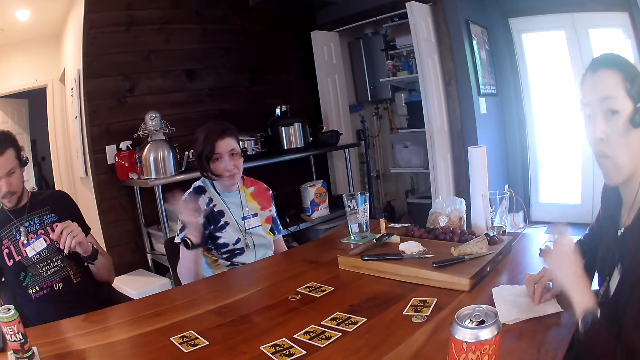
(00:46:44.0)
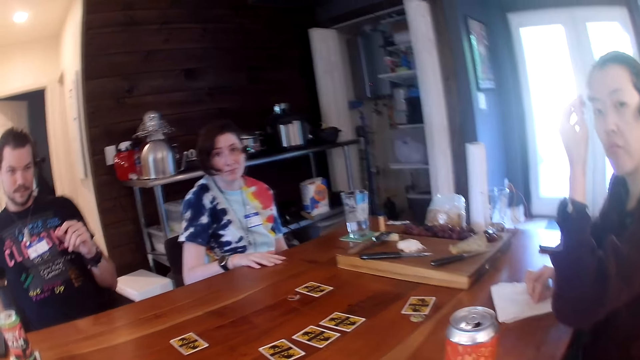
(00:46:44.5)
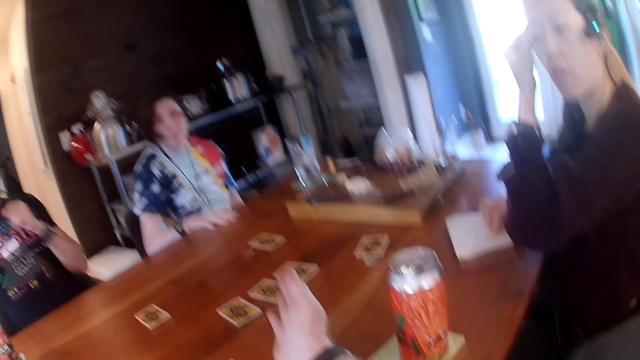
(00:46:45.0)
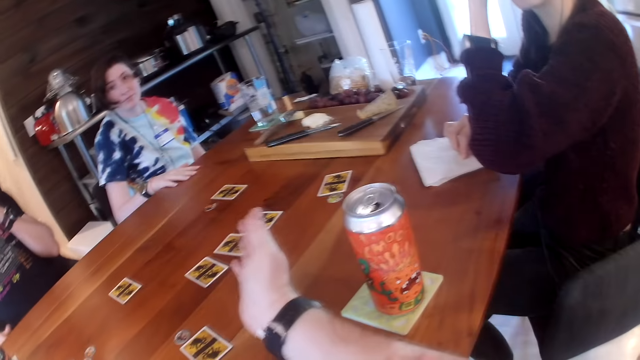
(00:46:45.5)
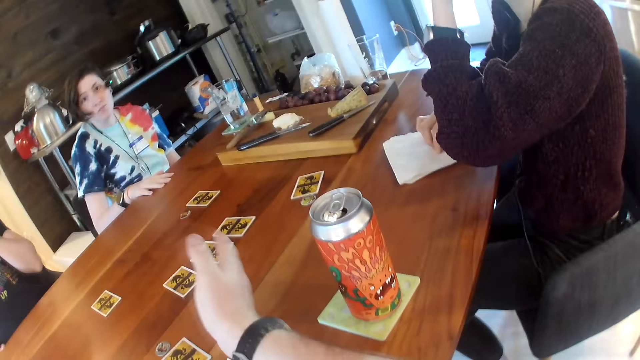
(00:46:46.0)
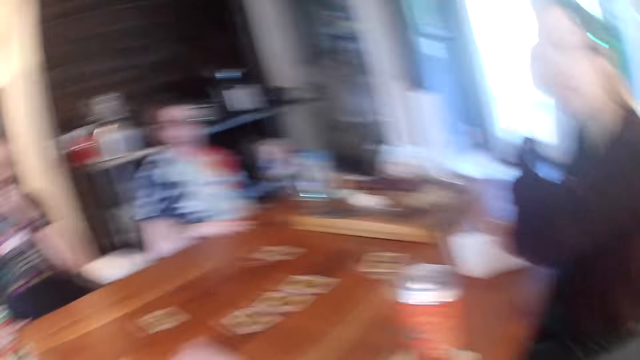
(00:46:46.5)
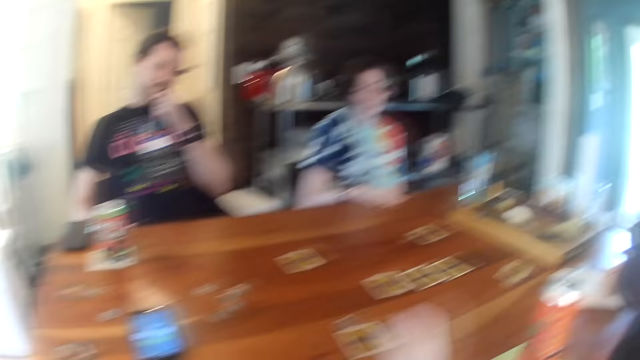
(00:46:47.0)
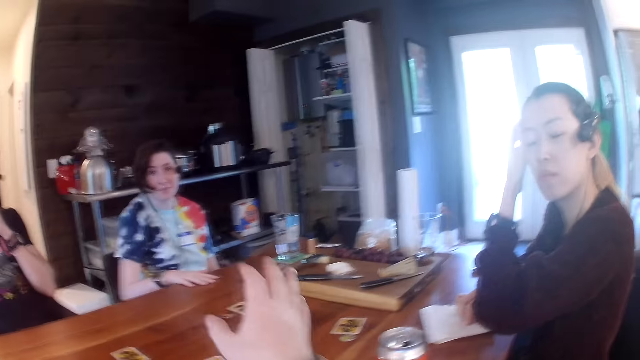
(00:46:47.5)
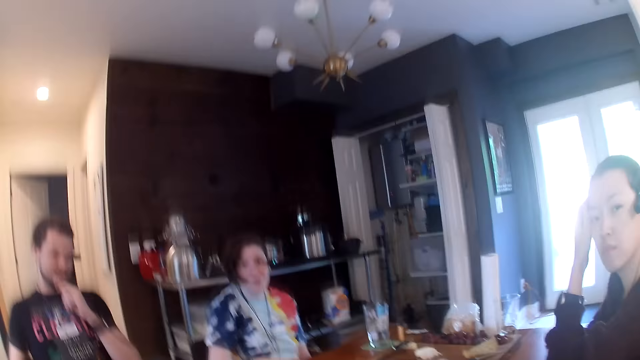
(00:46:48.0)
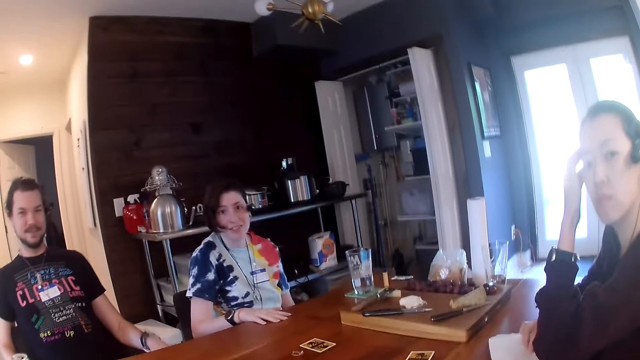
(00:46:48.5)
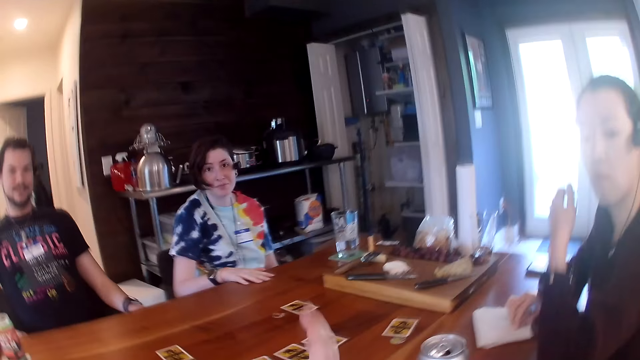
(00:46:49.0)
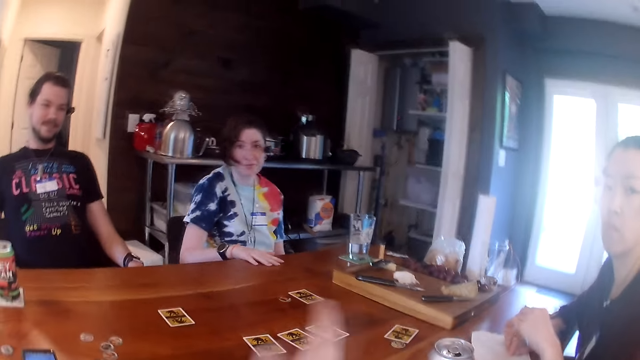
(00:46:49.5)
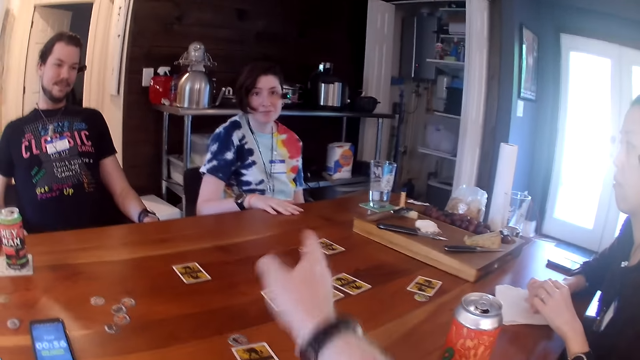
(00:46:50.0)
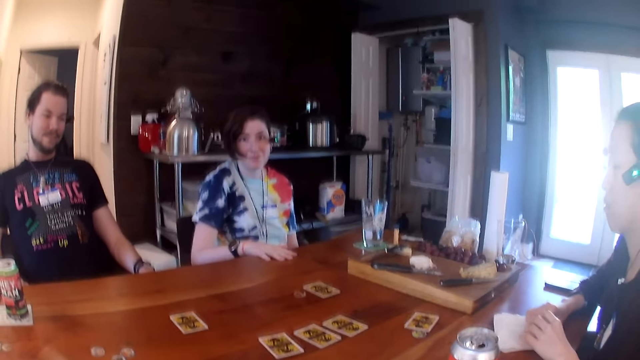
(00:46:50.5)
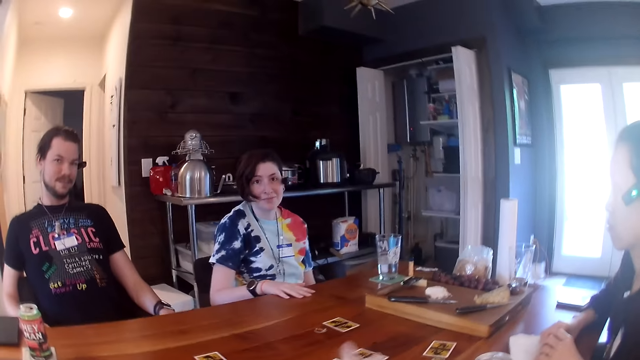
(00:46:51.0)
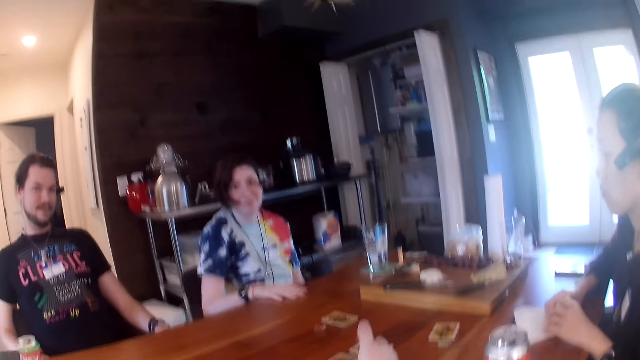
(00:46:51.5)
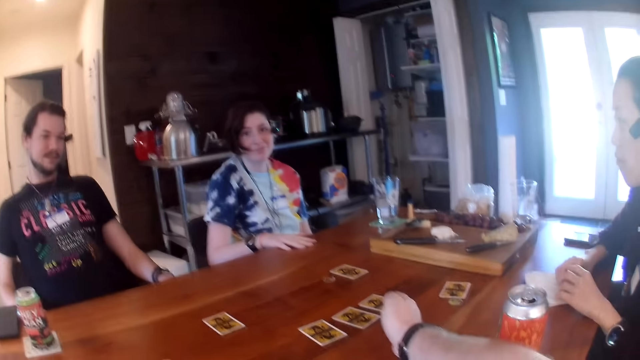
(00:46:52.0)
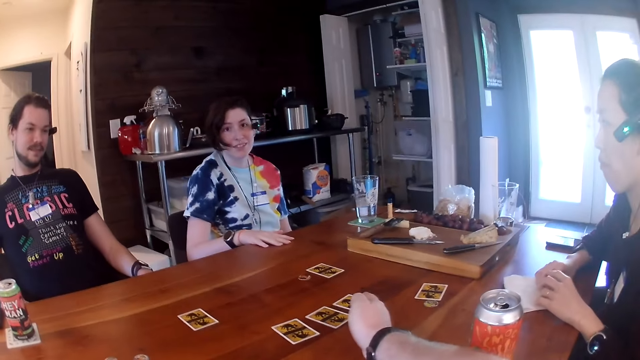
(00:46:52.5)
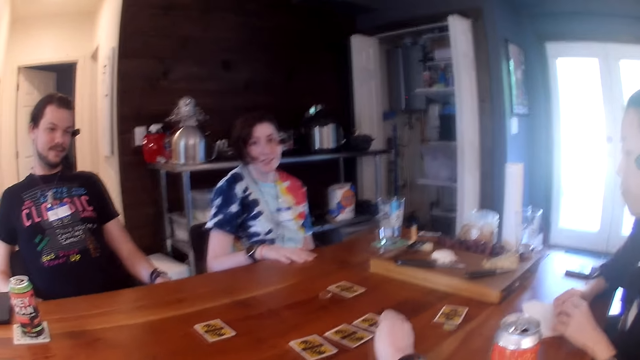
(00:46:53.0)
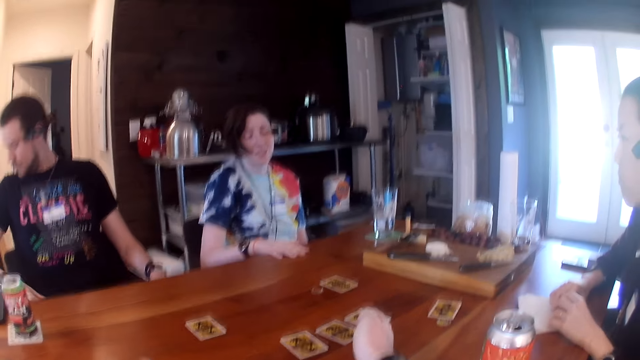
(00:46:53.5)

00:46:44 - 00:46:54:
A woman adjusts the headset on her head with her left hand. The camera wearer stretches his right hand towards the table. He talks with a lady. He moves hands.

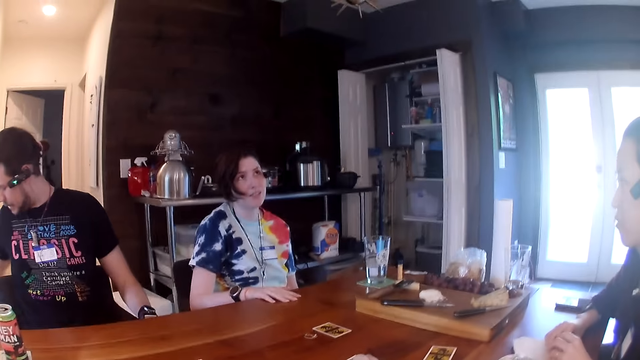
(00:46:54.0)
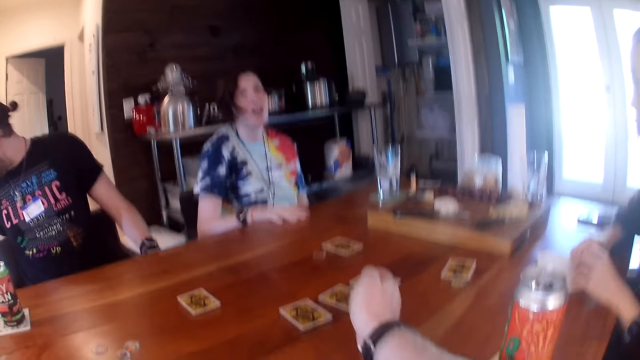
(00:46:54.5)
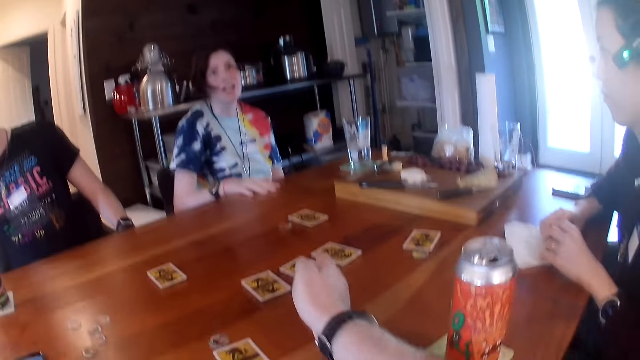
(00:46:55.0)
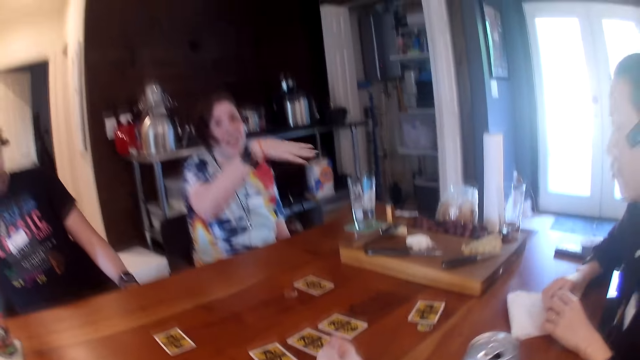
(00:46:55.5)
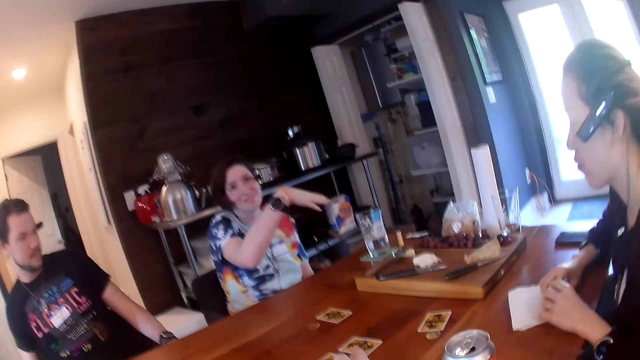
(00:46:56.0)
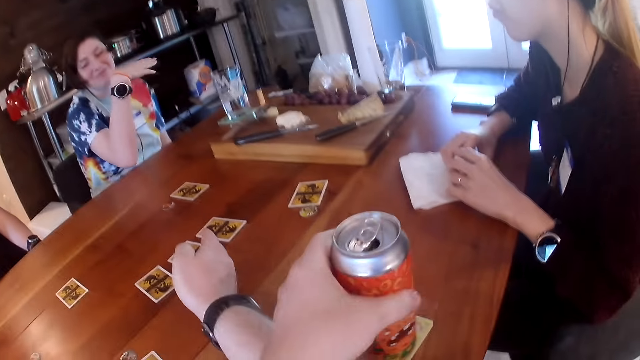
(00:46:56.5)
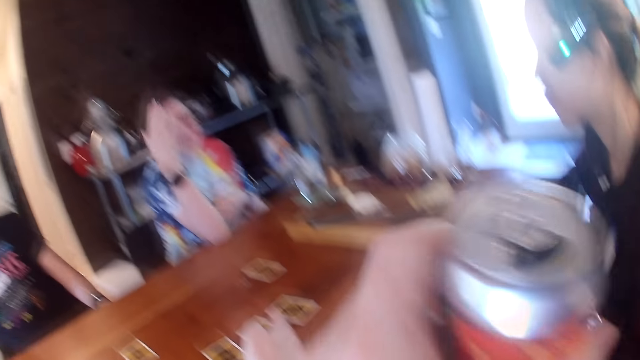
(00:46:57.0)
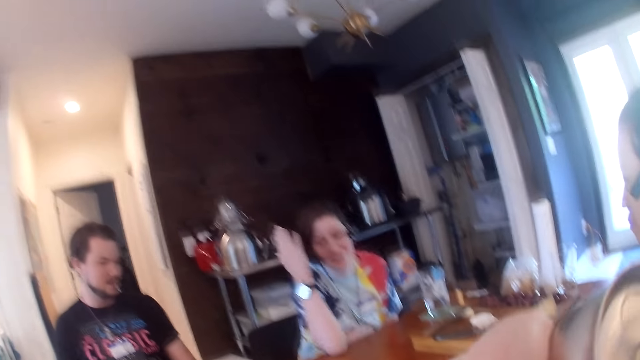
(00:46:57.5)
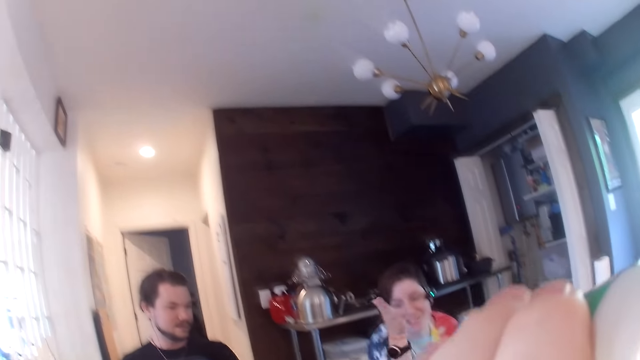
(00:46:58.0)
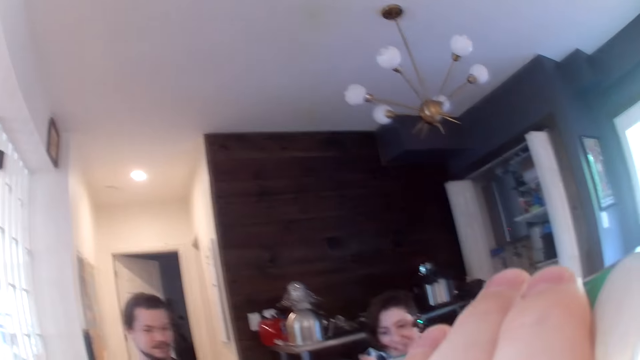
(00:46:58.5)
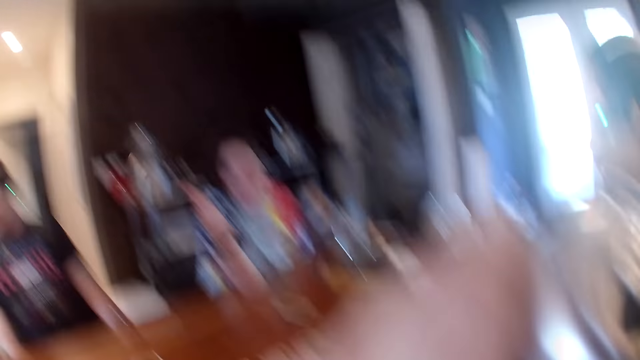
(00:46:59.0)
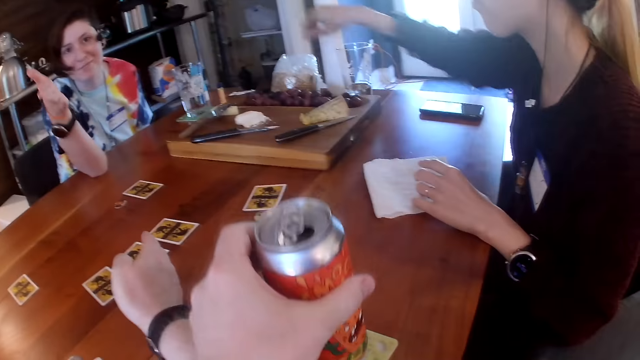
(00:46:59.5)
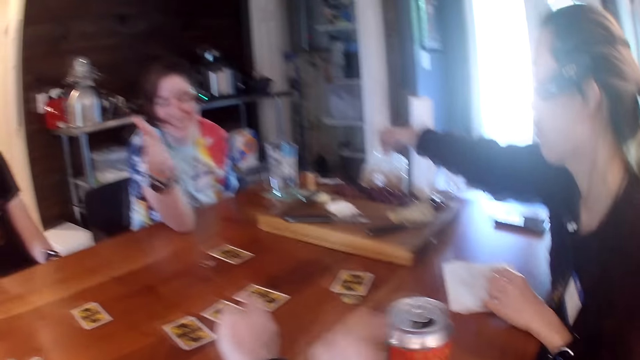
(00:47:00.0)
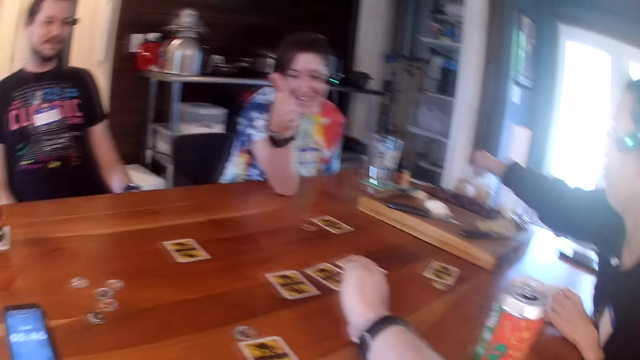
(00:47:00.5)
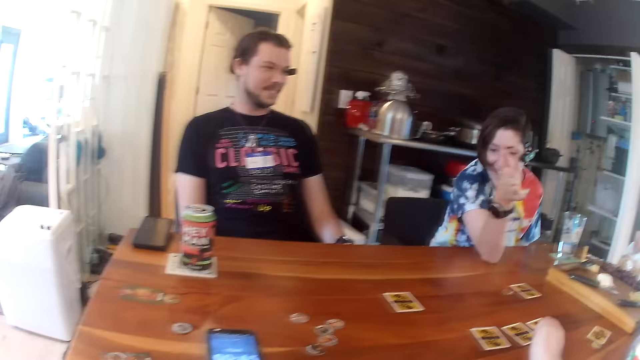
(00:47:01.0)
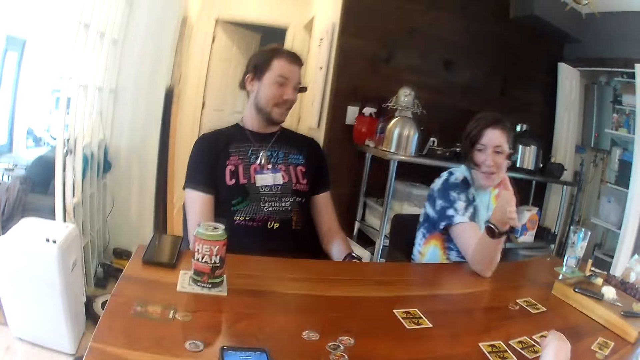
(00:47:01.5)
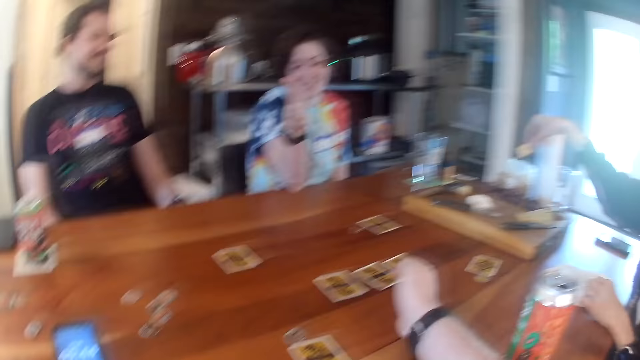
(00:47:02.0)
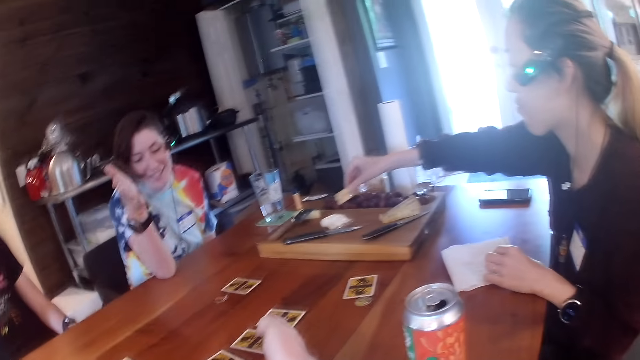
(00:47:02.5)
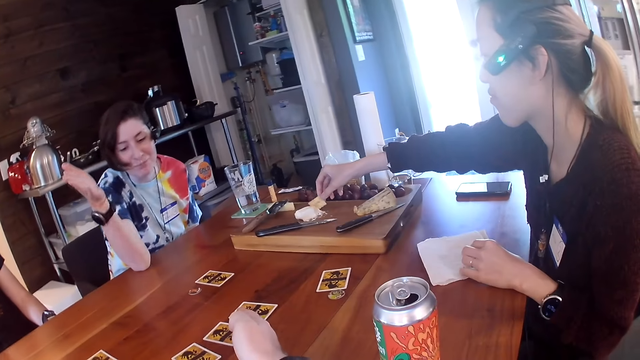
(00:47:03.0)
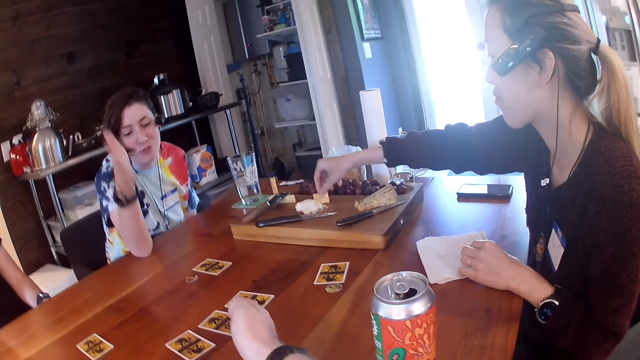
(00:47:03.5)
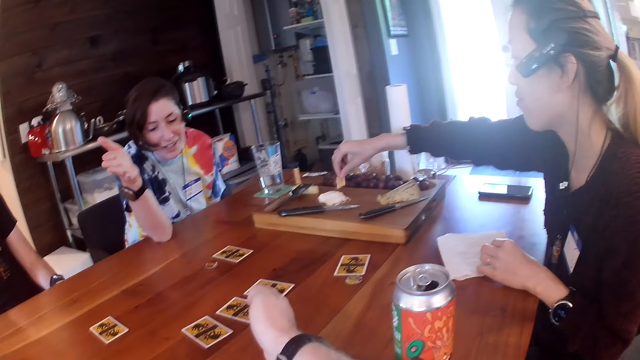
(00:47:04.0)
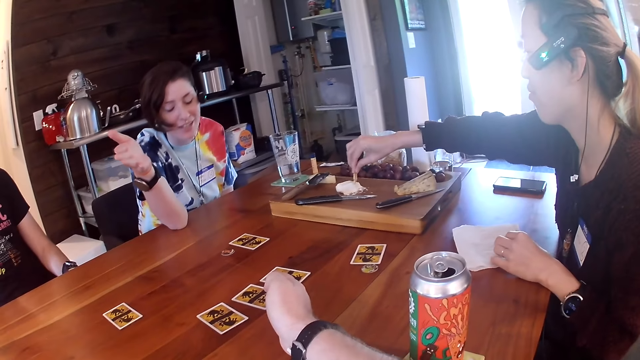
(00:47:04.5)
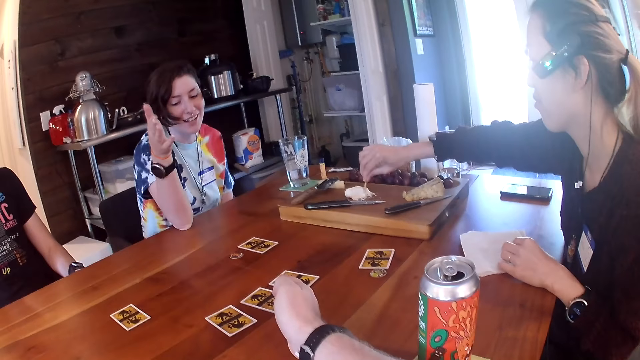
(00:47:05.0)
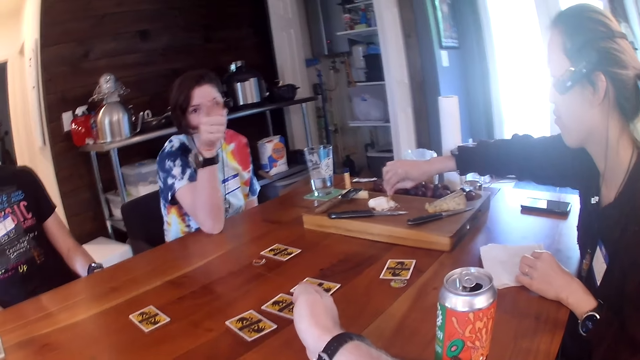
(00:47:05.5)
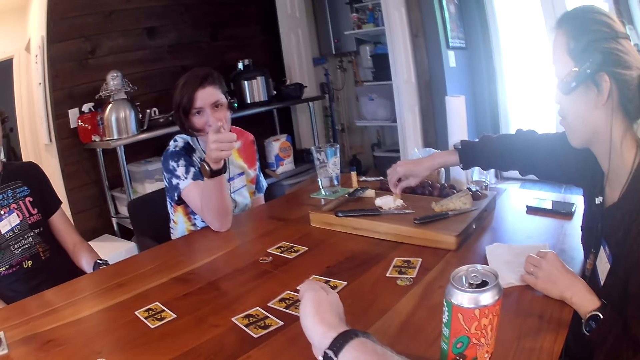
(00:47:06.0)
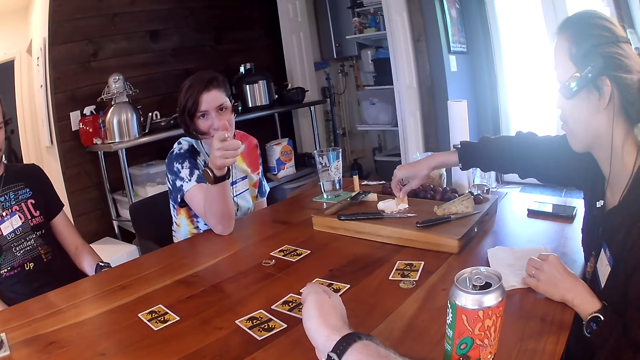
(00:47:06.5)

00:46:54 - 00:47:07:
The camera wearer picks the drink can from the table with his left hand. He drinks something. He drops the drink can in his left hand on the table. A lady talks. The lady picks a chip from a chips pack with her right hand on the table. The lady drops the chip on some mayonnaise on a chopping board with her right hand. The lady takes some mayonnaise on the chopping board with the chip in her right hand.
